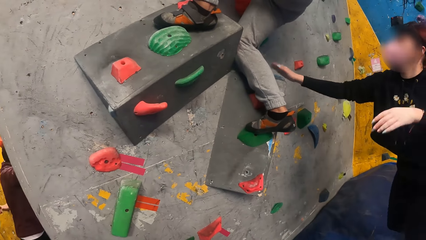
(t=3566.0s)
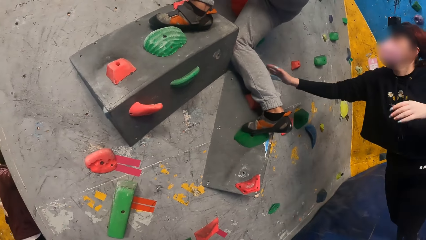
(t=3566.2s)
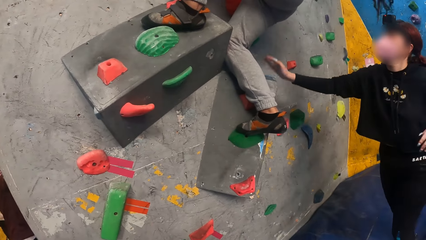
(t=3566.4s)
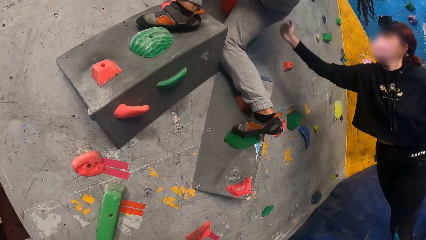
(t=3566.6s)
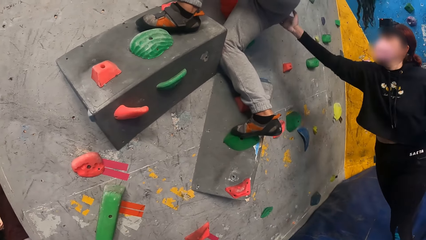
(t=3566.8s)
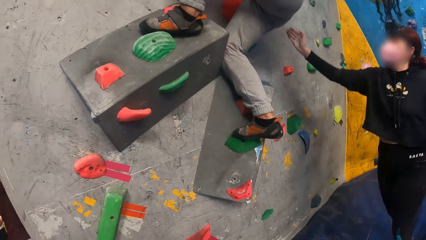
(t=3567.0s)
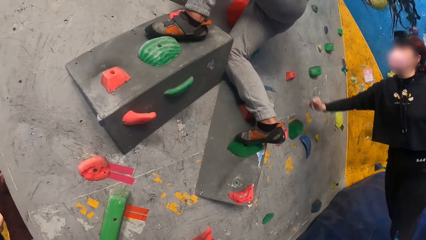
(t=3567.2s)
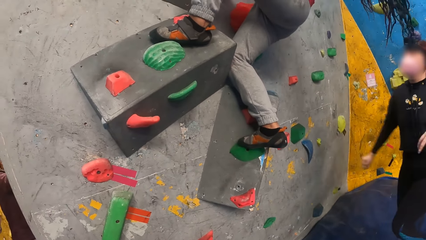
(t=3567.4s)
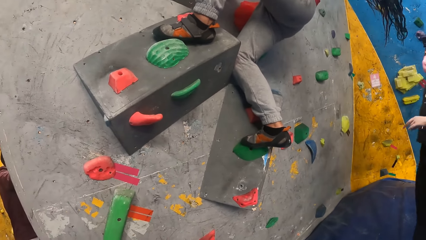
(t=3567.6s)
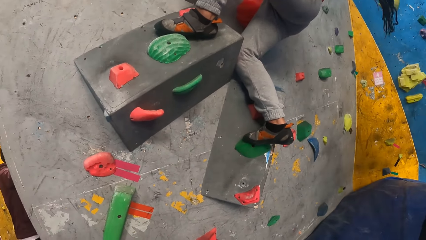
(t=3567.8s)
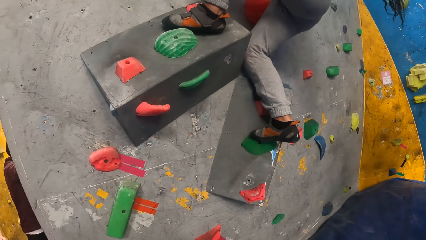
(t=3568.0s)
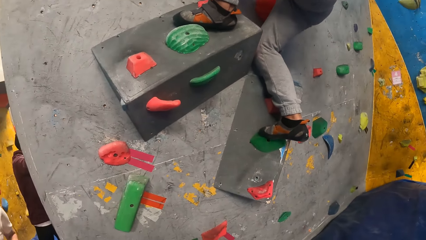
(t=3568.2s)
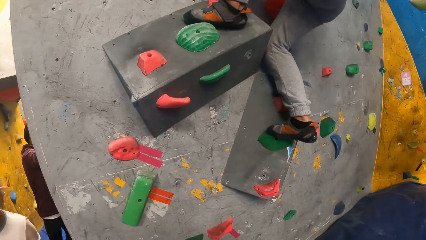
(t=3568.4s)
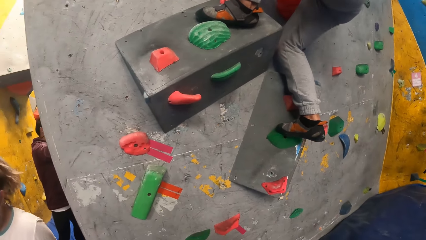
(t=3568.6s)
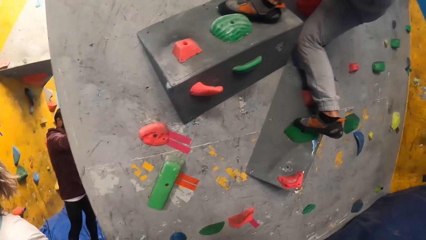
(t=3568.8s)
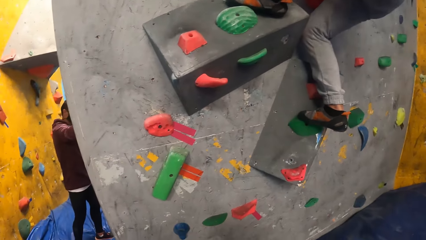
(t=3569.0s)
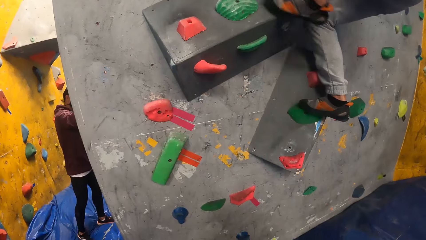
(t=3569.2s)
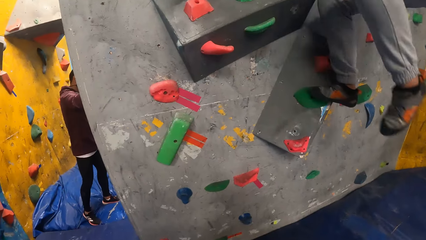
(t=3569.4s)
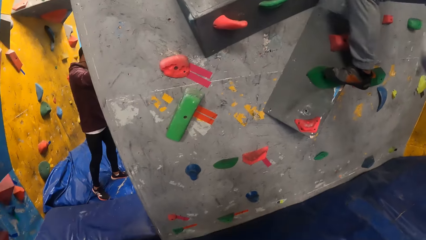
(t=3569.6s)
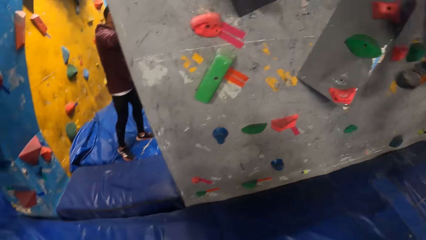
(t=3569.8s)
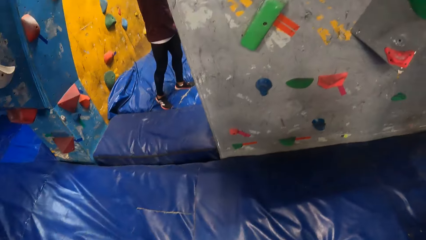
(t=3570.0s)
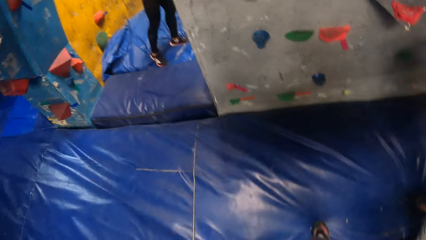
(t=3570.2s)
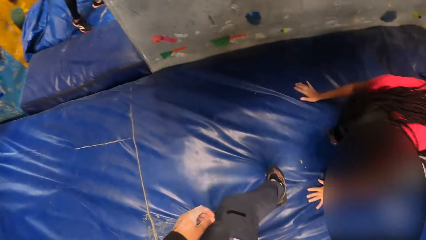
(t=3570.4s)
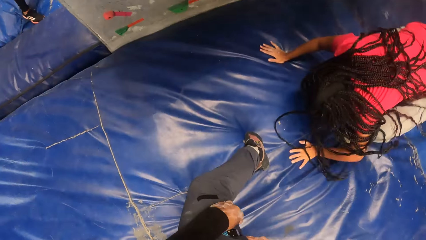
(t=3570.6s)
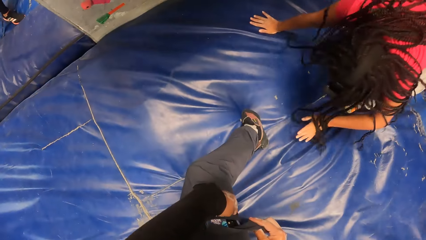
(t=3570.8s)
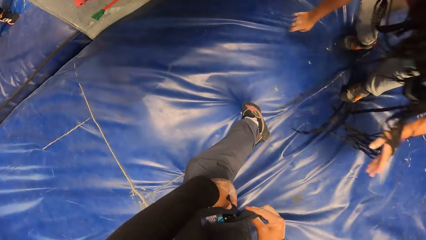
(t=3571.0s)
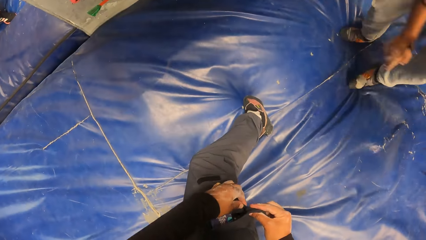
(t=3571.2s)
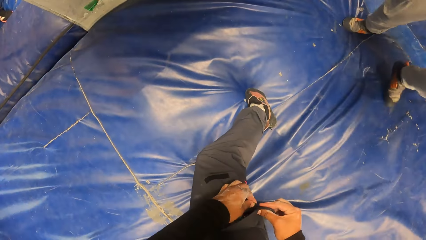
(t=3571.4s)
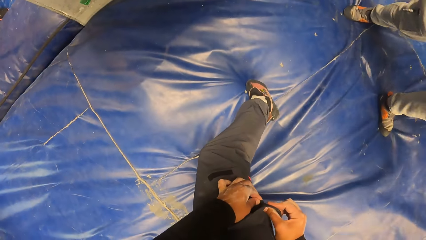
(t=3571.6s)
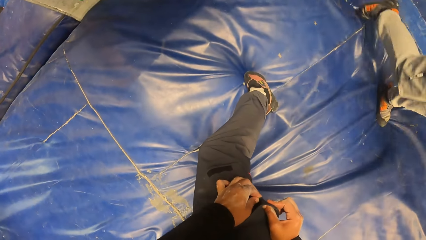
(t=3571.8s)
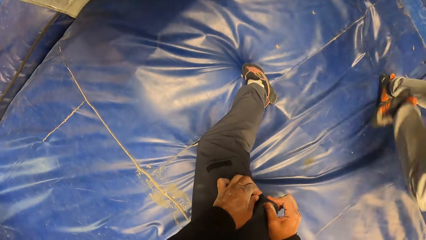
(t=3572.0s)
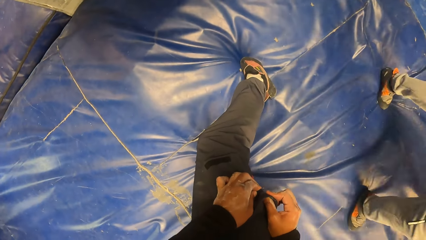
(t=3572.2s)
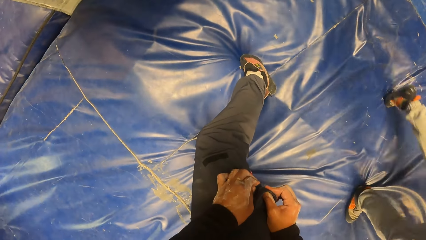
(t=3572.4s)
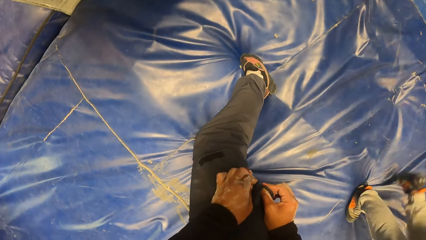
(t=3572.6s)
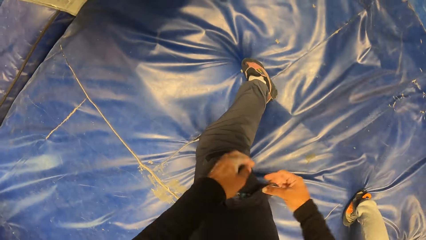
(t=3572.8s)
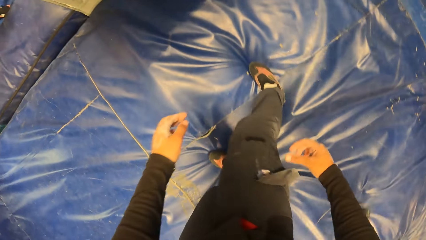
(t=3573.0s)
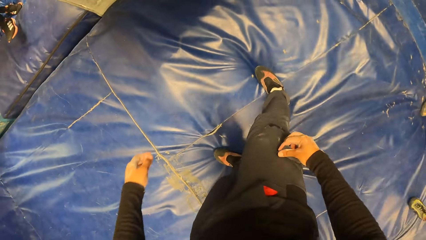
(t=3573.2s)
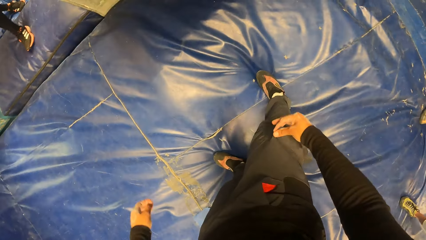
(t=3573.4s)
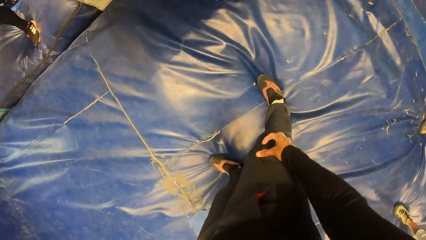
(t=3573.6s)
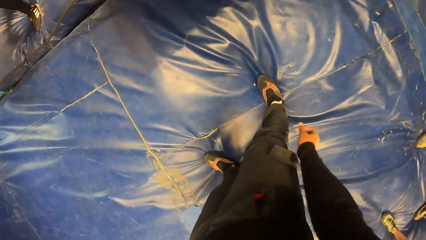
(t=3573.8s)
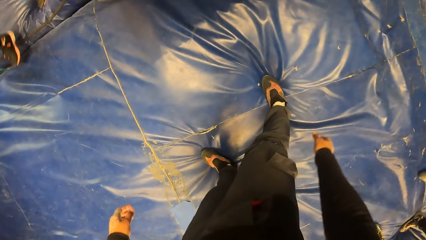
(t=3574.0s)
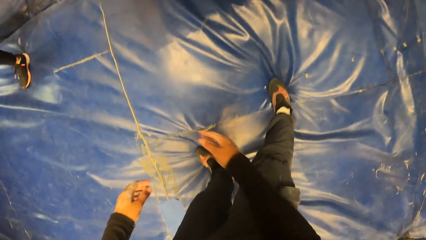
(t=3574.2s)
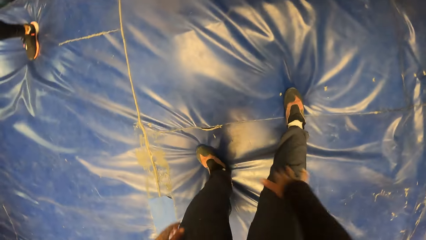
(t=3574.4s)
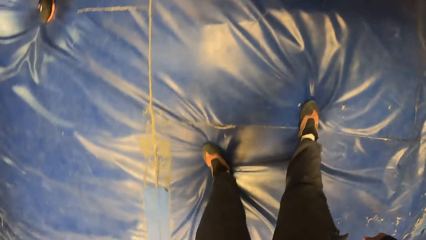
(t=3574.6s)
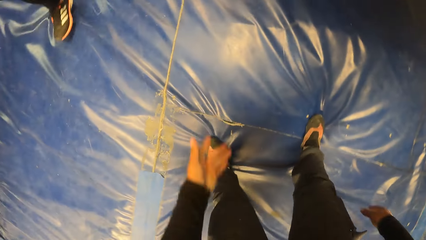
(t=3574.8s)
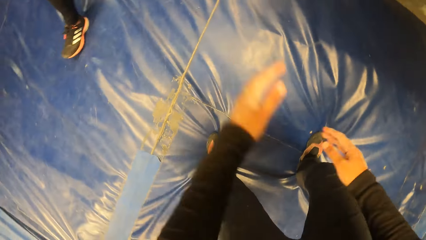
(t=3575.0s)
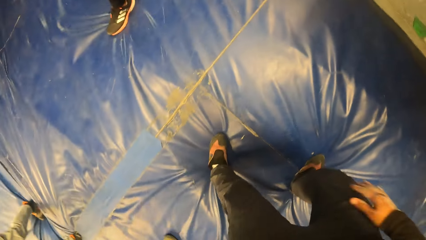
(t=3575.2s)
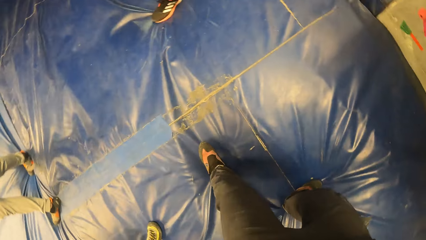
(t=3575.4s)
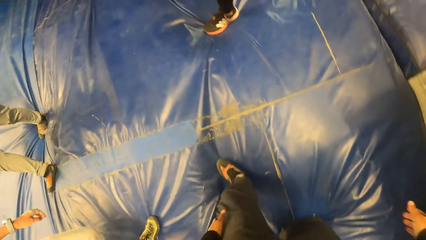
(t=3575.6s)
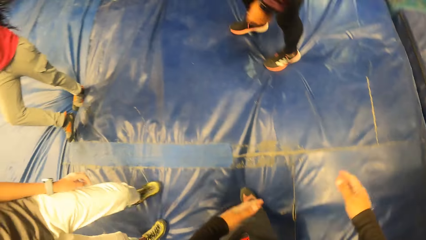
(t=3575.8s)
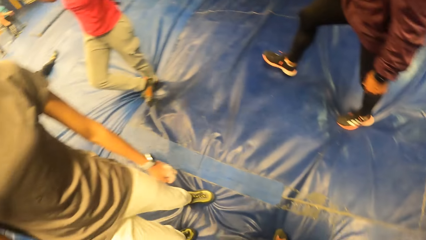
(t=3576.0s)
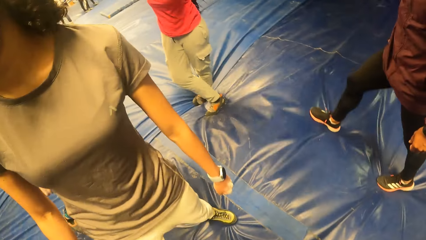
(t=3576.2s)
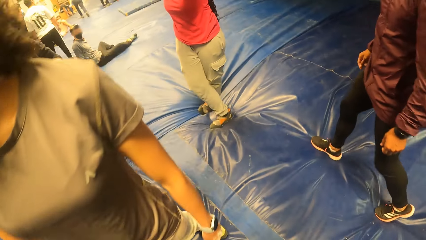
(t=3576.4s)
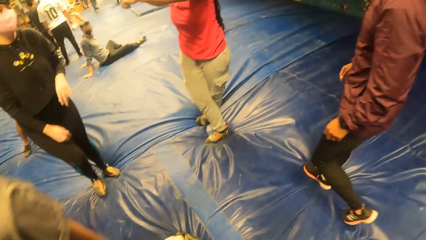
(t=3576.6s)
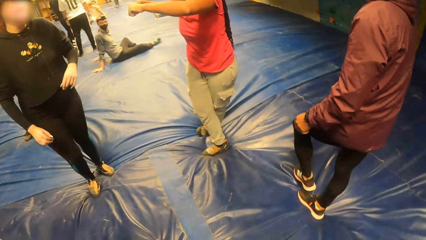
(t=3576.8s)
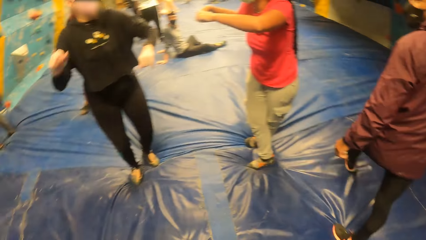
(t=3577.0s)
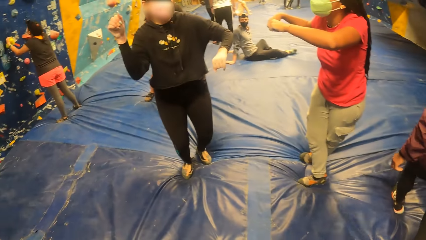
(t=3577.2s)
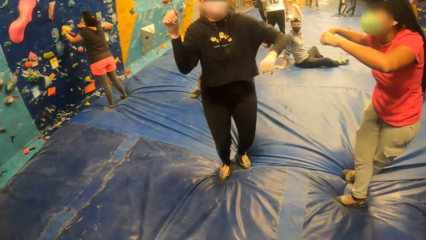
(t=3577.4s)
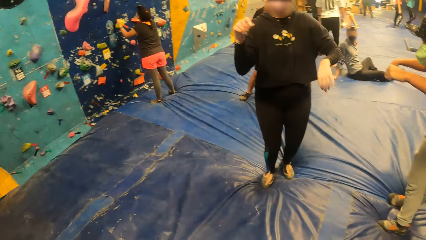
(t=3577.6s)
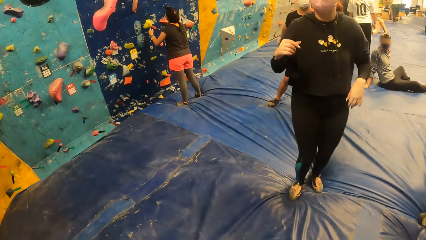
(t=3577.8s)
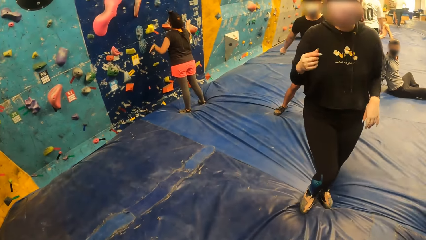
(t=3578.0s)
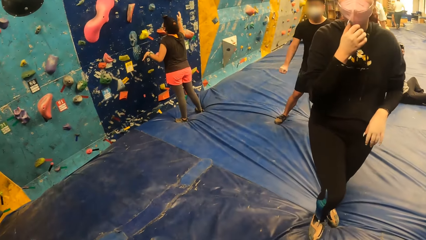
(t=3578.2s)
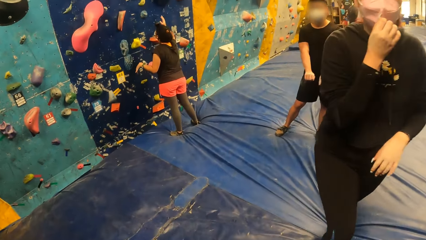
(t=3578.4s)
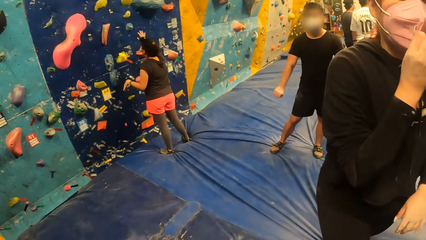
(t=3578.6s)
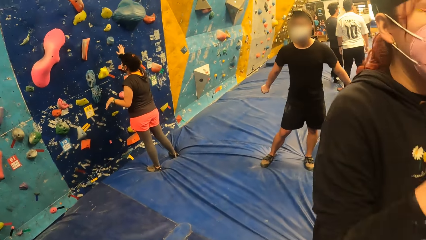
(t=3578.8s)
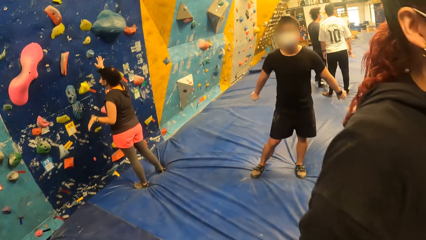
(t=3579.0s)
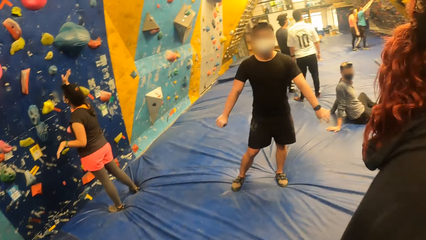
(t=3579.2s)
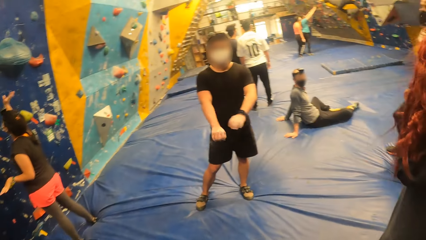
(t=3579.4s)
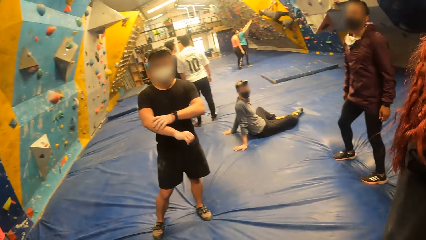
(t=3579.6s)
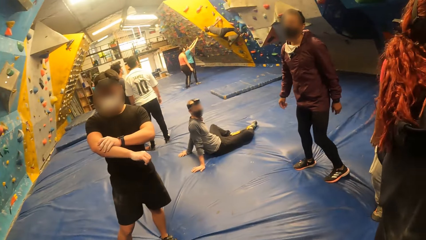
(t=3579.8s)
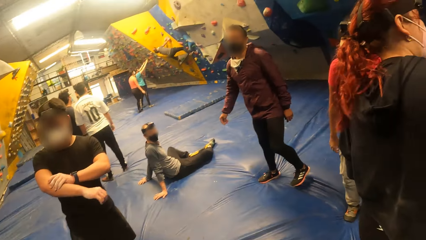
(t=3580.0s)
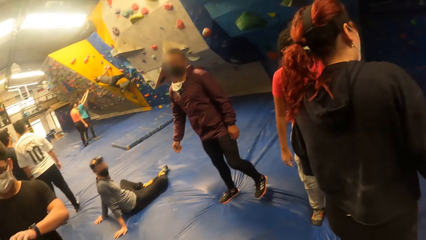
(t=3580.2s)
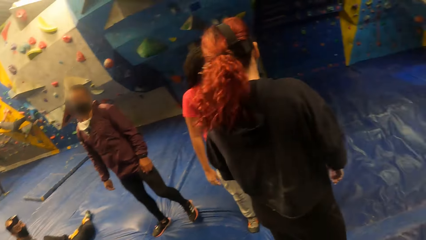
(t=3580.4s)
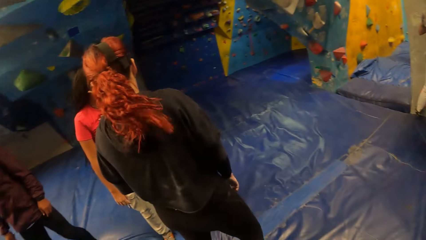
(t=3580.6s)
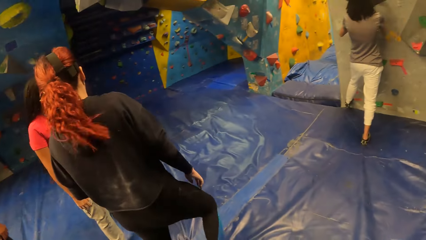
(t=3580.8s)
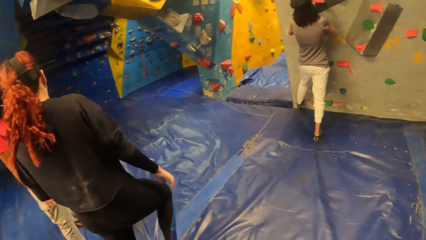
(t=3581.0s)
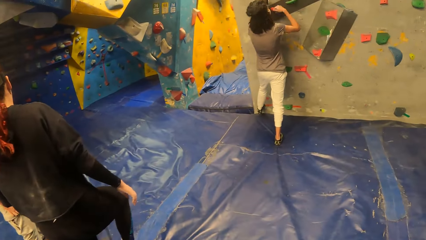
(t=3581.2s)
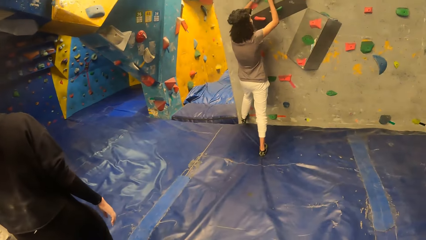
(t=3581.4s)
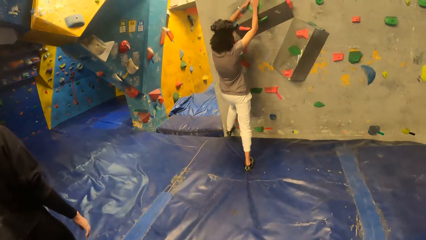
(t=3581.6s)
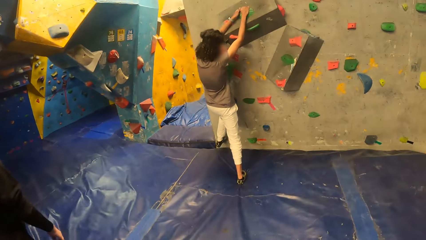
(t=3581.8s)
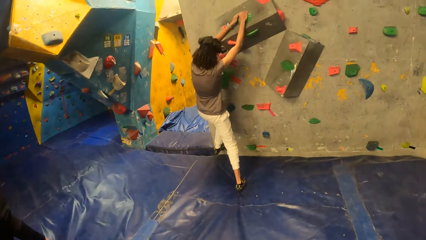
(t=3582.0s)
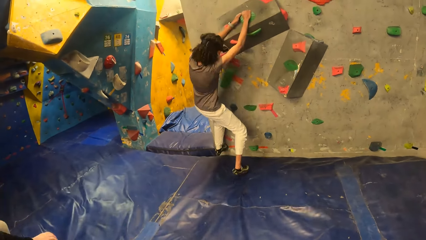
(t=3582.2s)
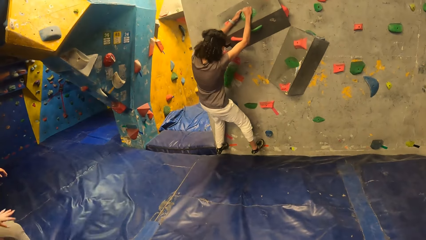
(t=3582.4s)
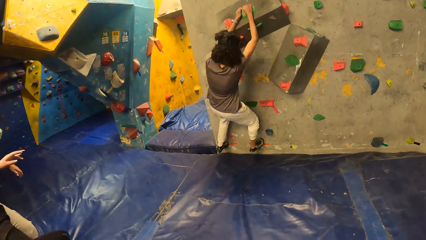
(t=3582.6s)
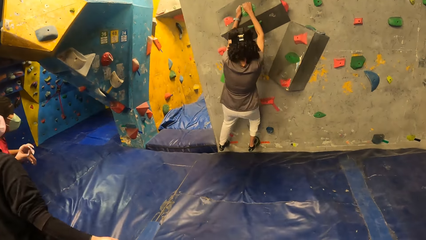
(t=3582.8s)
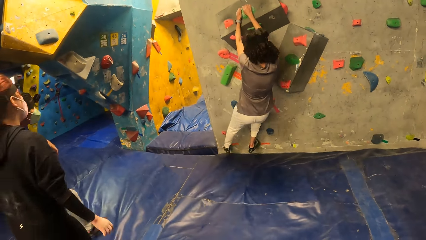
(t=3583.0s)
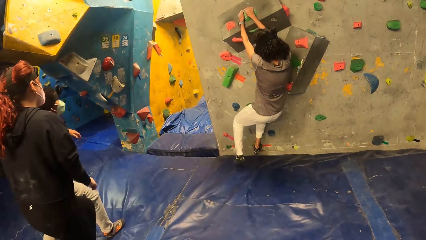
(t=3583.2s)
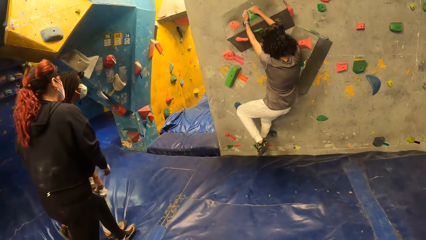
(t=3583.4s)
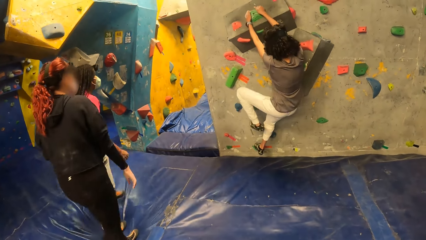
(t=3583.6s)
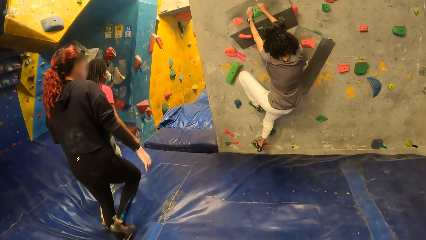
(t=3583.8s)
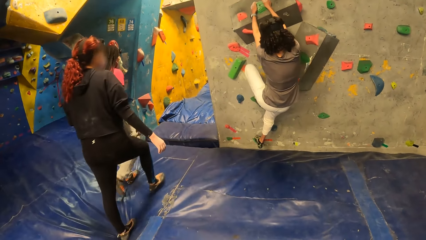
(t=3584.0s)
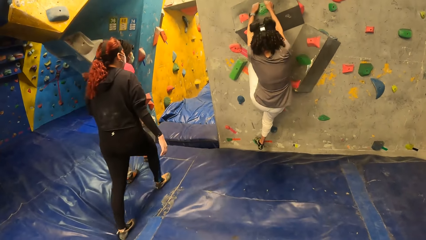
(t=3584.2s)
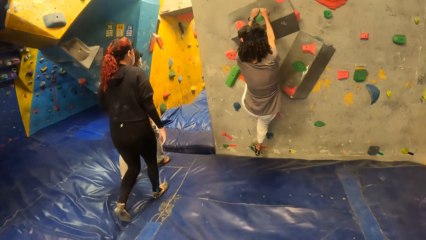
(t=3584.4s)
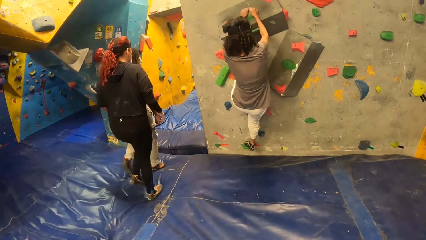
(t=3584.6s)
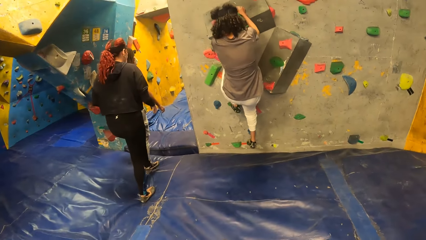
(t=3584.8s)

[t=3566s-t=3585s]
A woman interacts with another woman. Another woman falls off the bouldering wall to the crash pad on both hands. The camera wearer adjusts the pocket on his pants with both hands. Another woman touches the bouldering wall with her right hand. The second woman climbs the bouldering wall with both hands.
